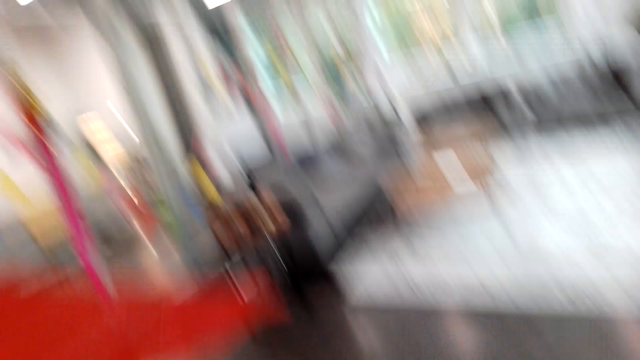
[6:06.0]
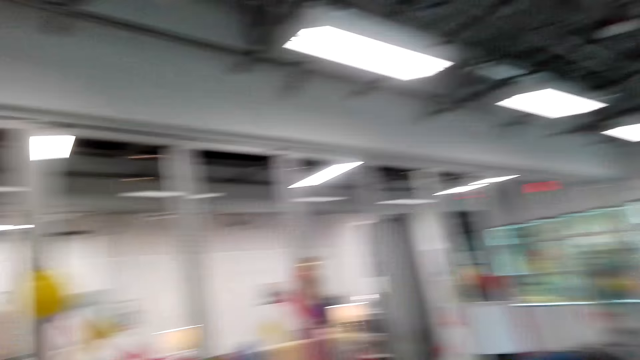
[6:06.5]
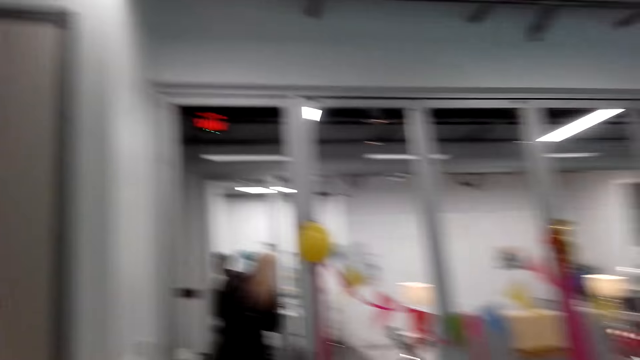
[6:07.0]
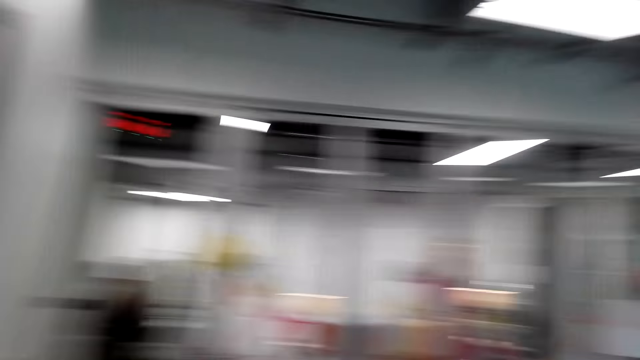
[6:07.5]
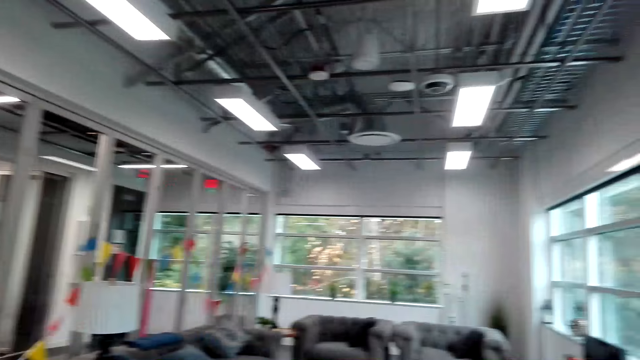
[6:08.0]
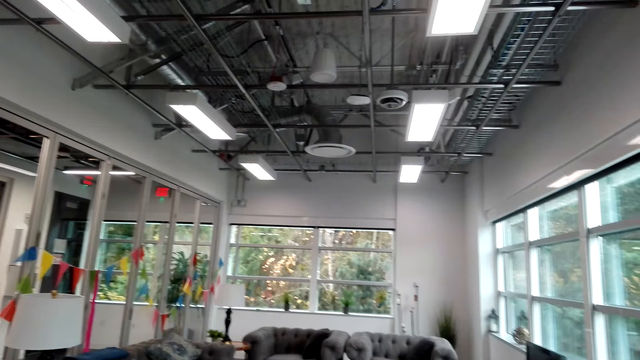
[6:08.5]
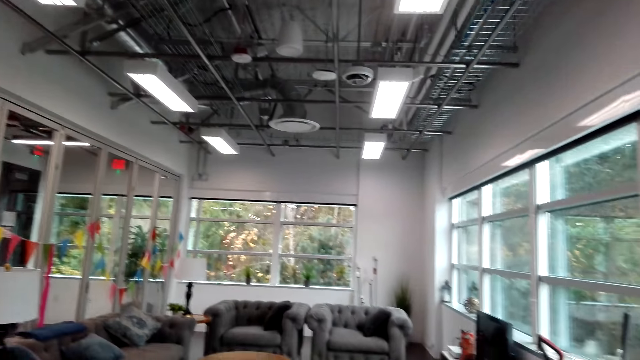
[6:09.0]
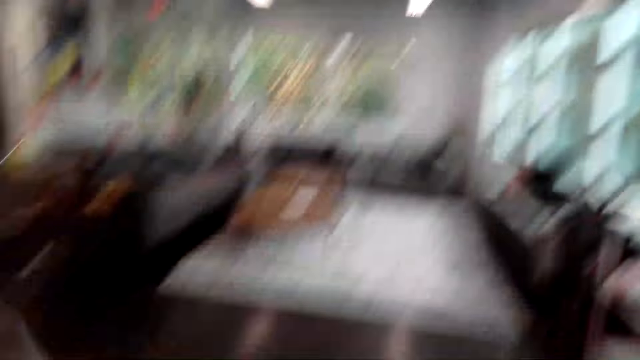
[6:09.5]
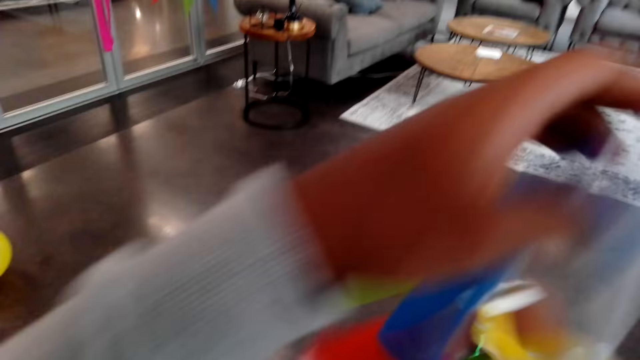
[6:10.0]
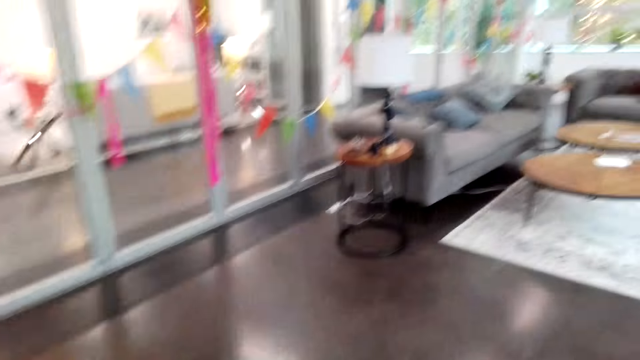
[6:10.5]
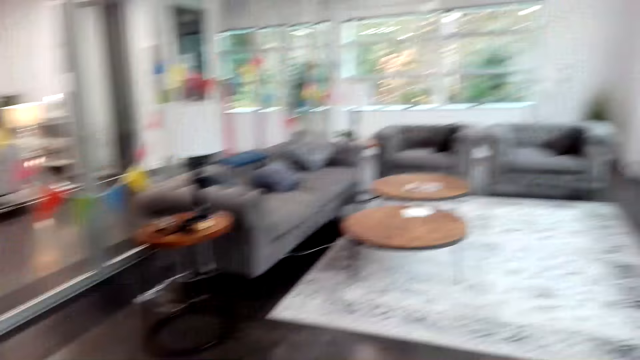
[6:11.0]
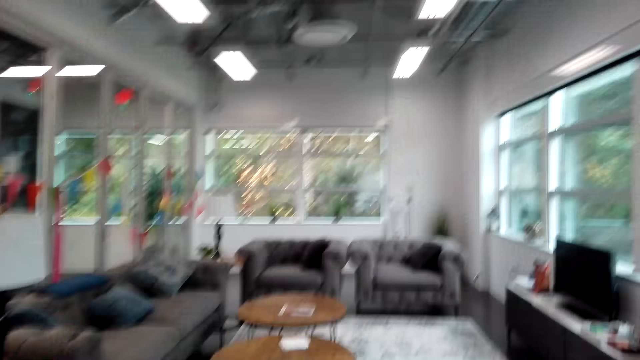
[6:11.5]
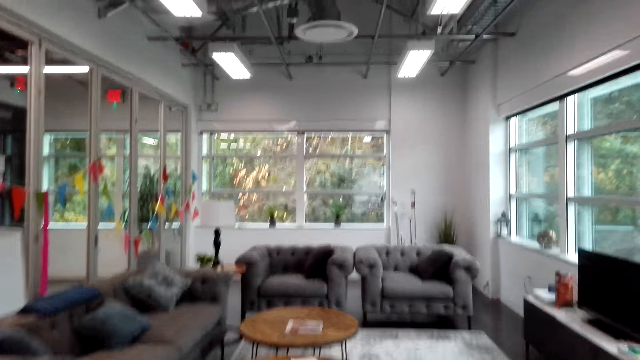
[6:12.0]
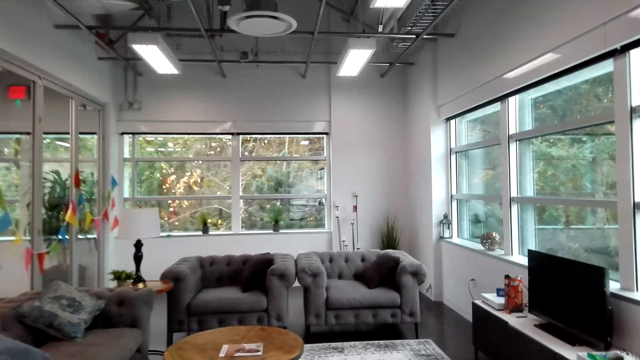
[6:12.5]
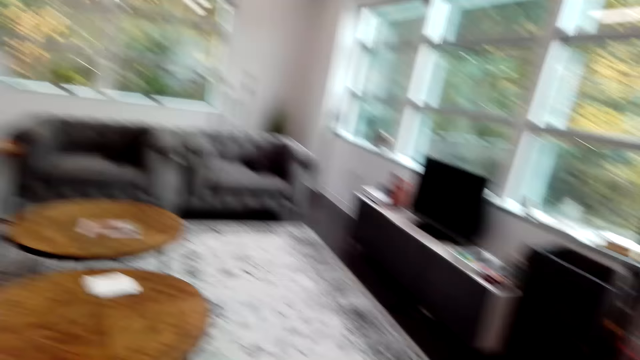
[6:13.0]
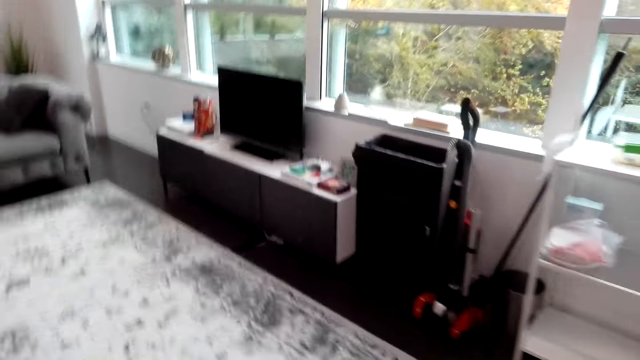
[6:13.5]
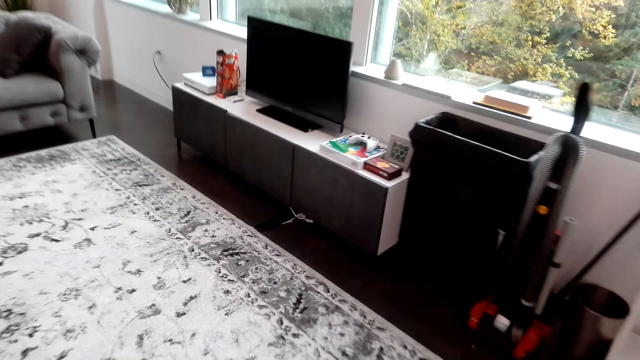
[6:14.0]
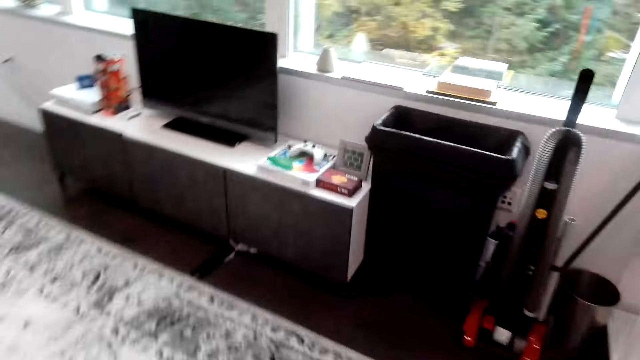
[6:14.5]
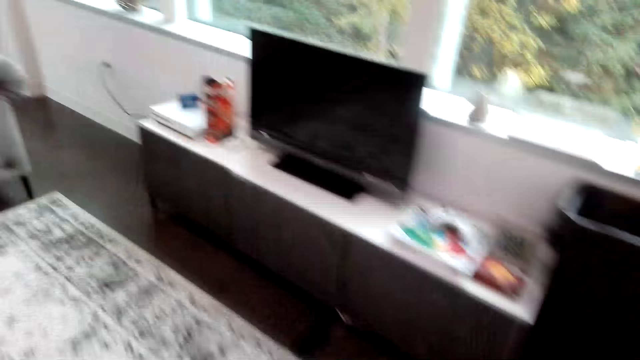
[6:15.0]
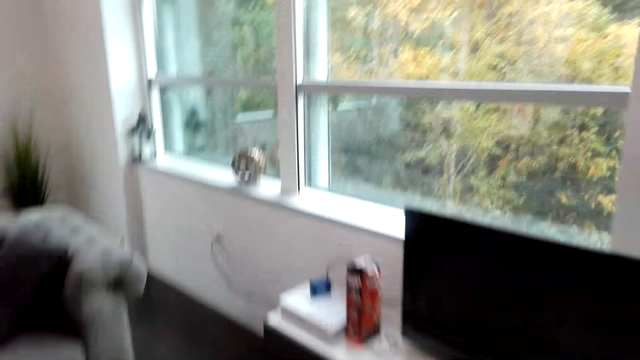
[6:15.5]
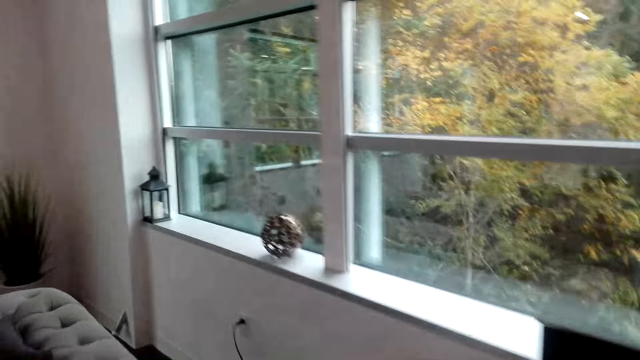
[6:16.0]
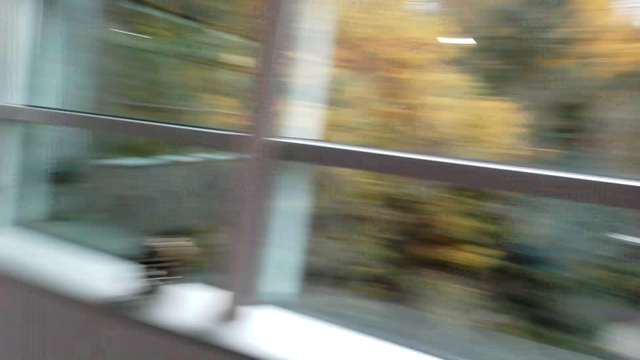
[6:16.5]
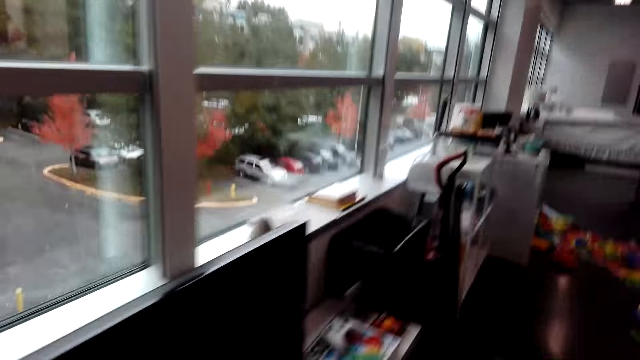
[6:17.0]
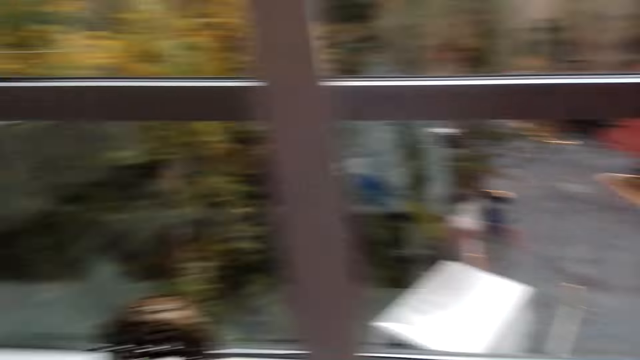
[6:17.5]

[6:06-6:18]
The camera wearer looks around. He holds some decorations in his hands. He picks a decorative ribbon from the box. He walks.

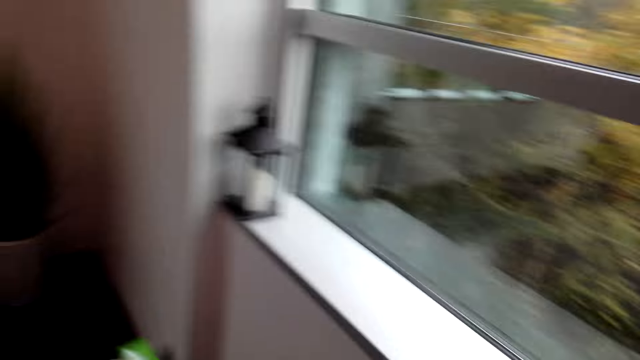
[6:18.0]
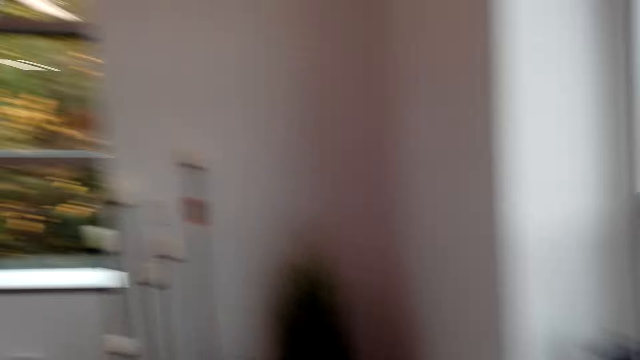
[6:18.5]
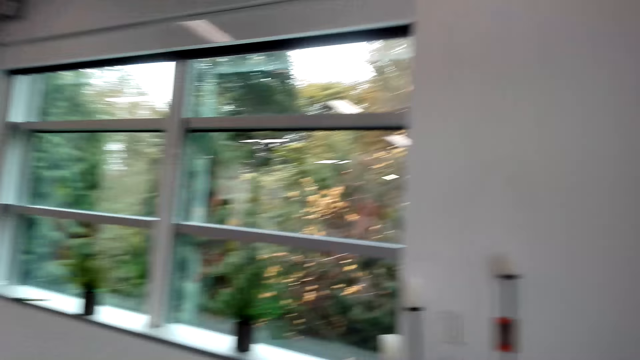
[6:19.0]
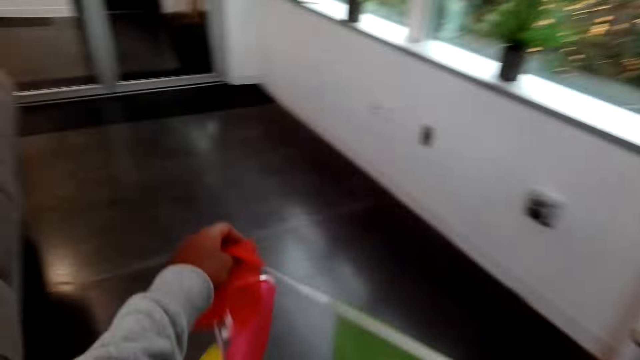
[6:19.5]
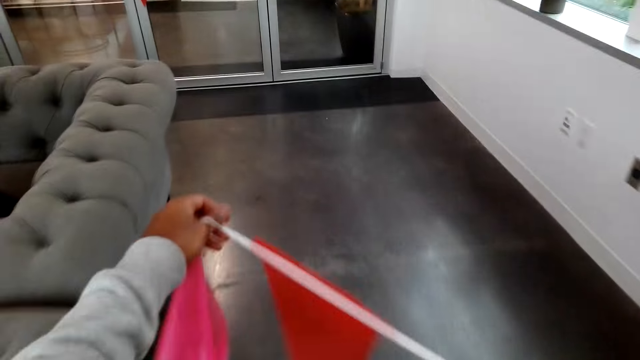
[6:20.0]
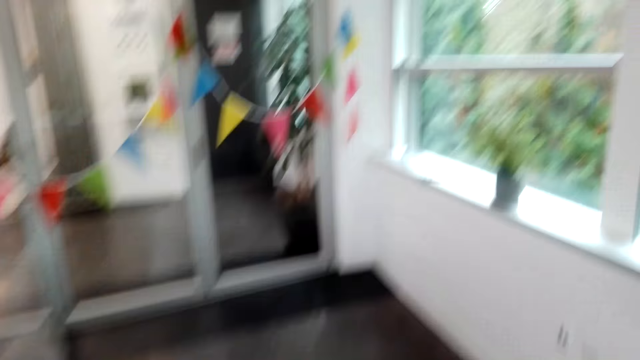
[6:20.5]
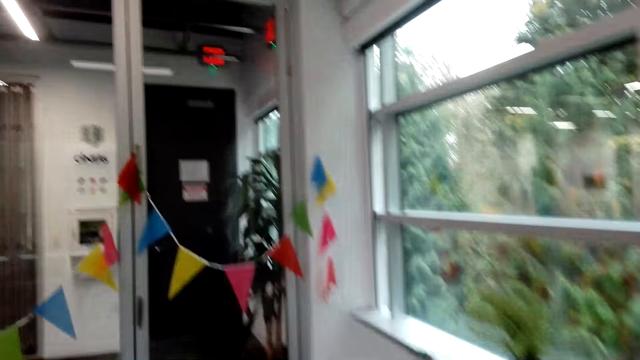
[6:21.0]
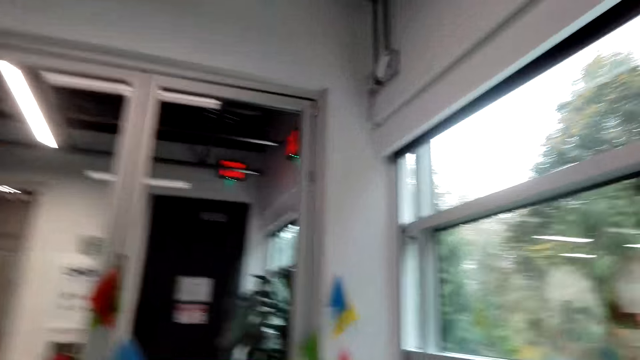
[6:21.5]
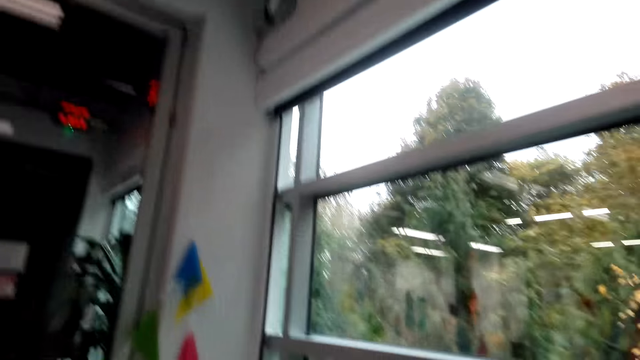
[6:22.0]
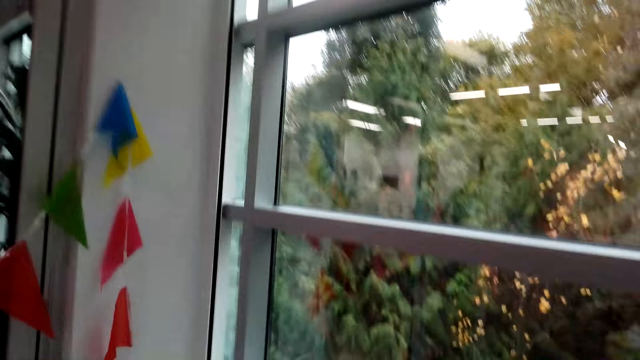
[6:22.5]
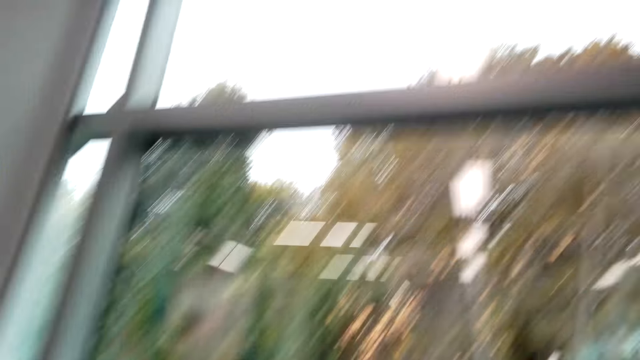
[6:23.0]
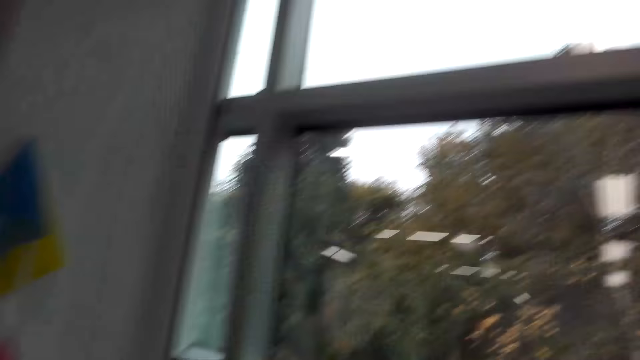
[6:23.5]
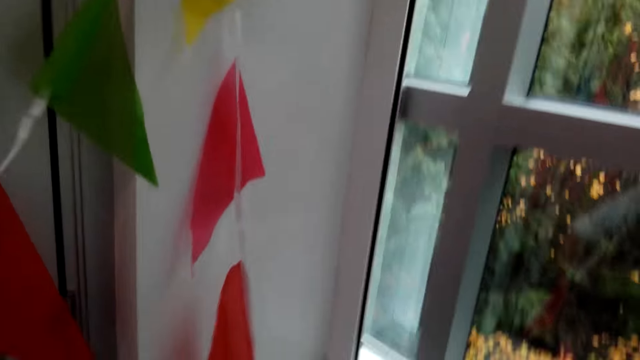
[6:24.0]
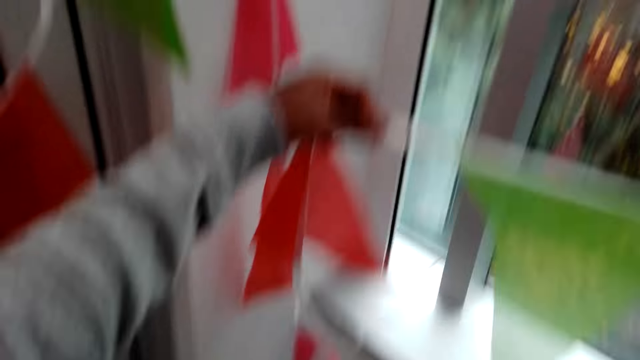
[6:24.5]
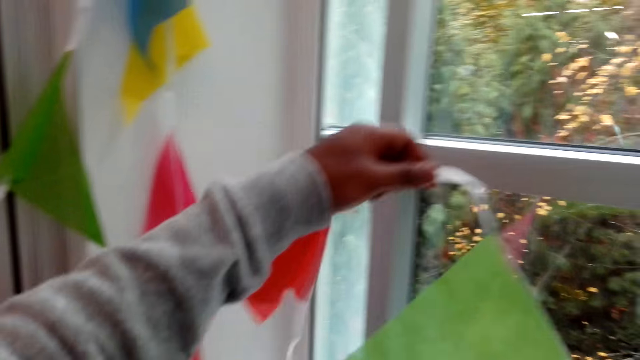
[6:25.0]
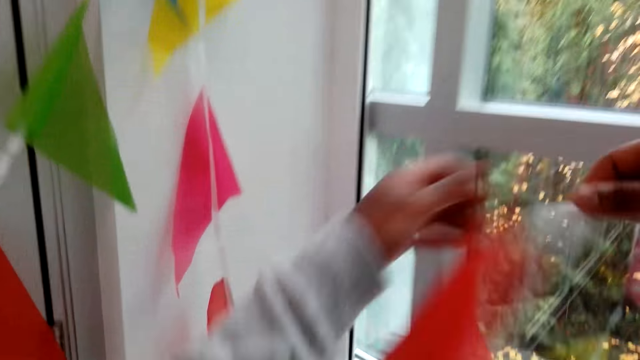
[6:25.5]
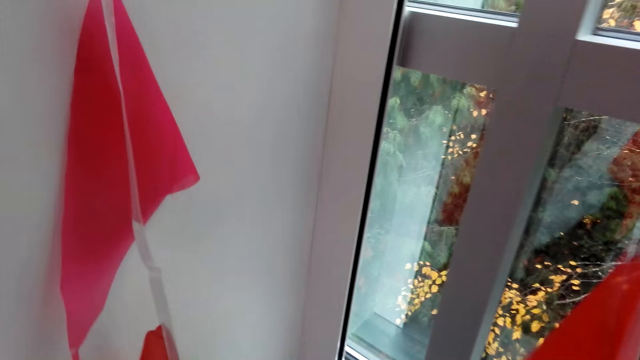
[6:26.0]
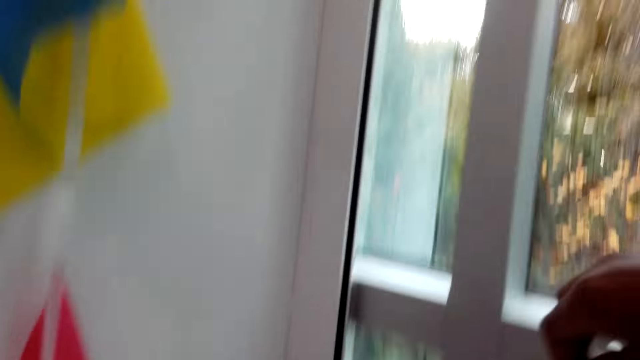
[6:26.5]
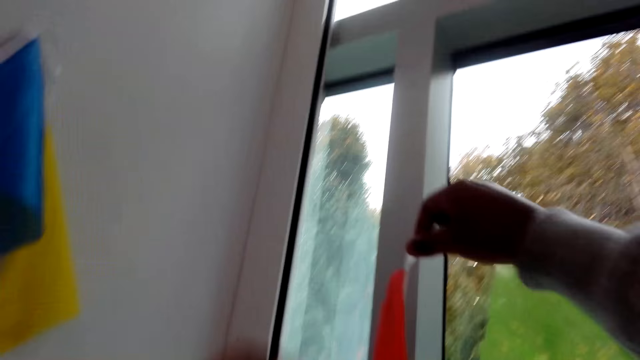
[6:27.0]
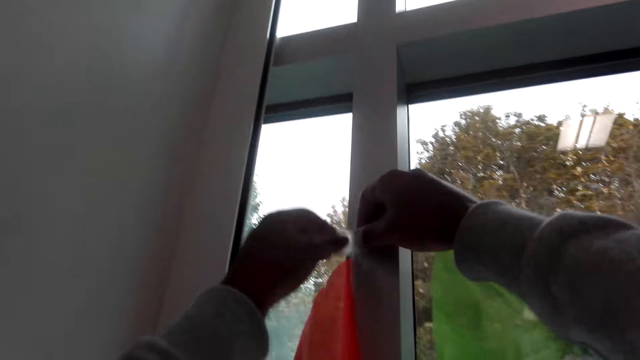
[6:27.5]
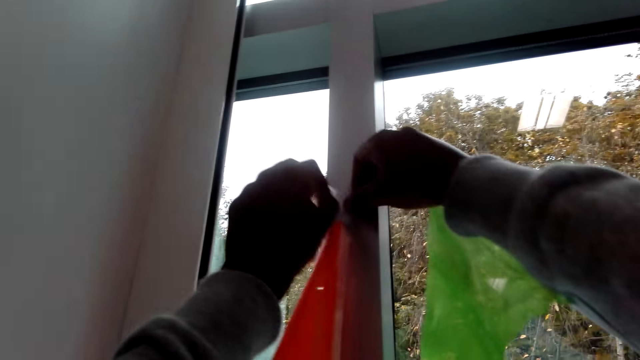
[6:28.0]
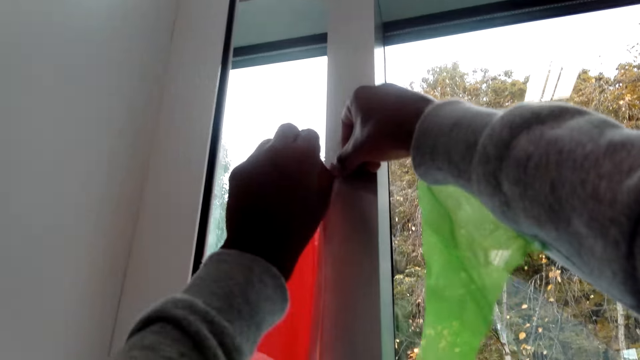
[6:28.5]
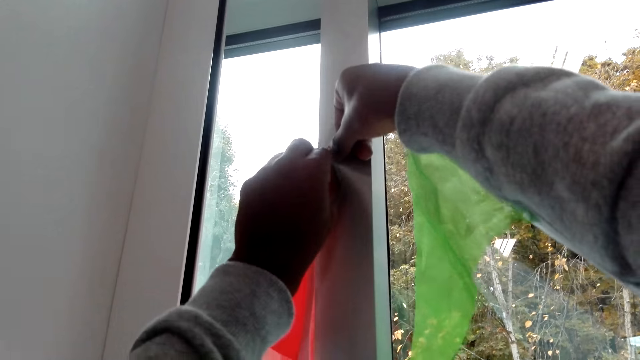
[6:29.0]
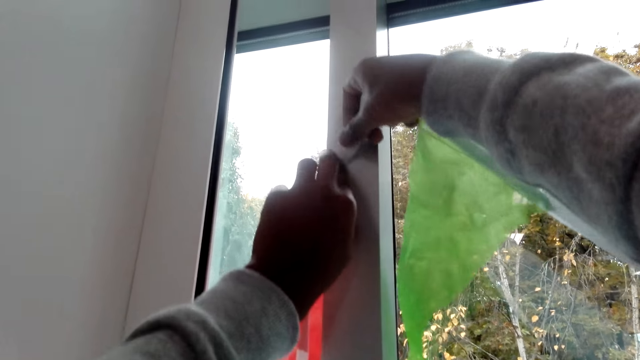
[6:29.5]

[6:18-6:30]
The camera wearer stretches the decorative ribbon. They walk. They hang the decorative ribbon on the wall with tape.
